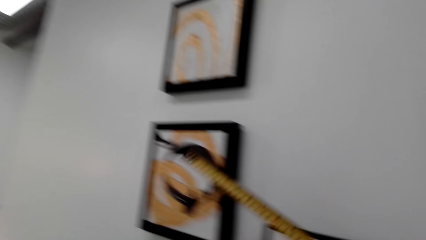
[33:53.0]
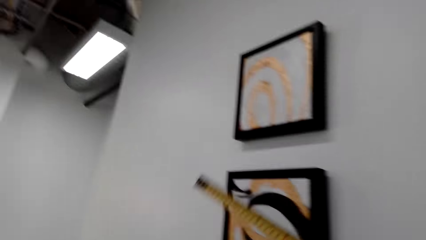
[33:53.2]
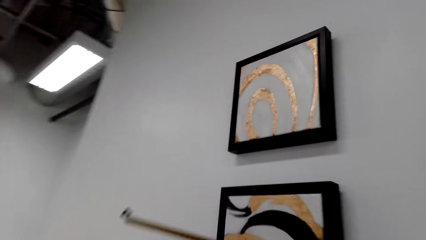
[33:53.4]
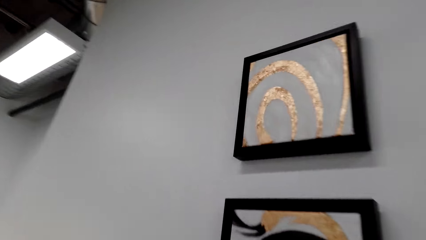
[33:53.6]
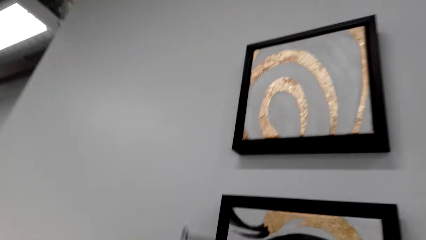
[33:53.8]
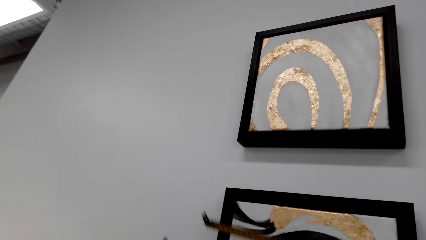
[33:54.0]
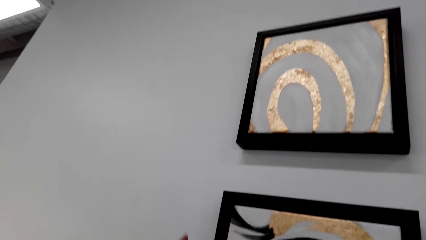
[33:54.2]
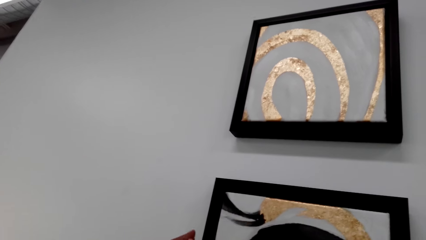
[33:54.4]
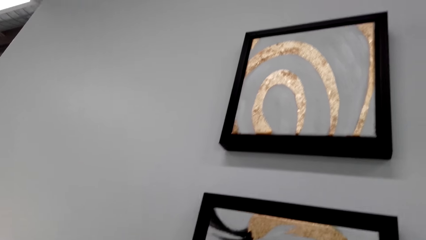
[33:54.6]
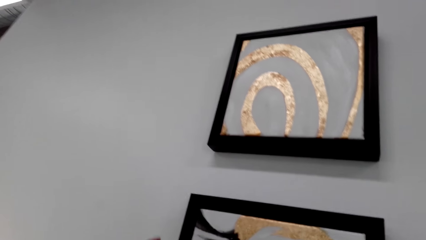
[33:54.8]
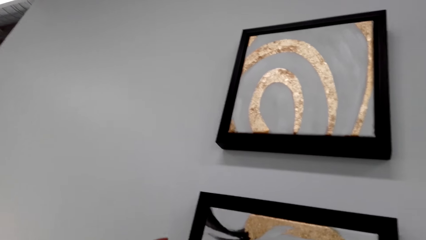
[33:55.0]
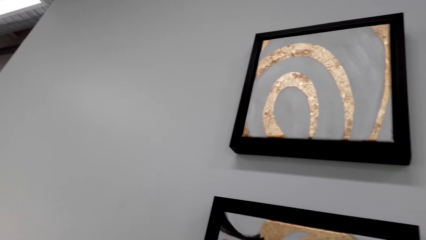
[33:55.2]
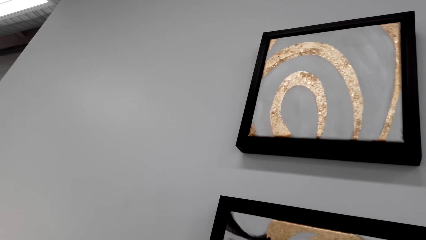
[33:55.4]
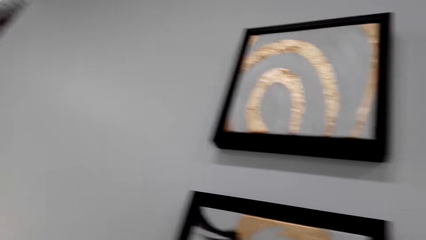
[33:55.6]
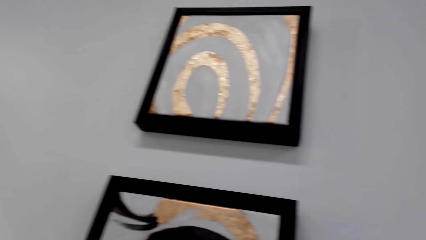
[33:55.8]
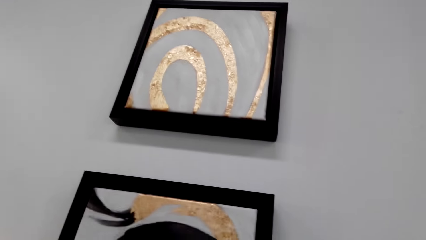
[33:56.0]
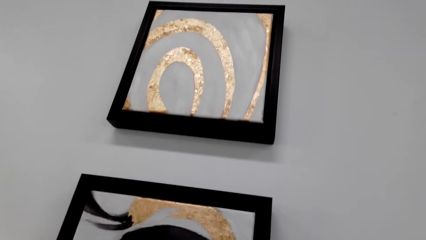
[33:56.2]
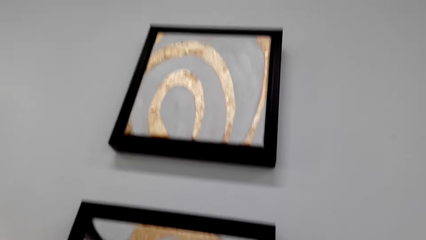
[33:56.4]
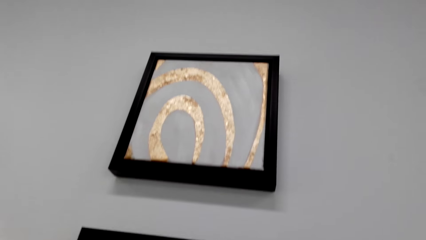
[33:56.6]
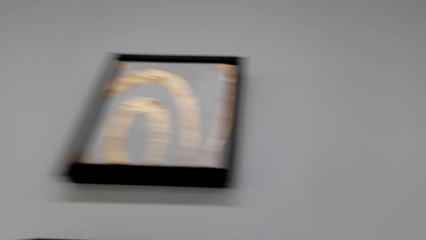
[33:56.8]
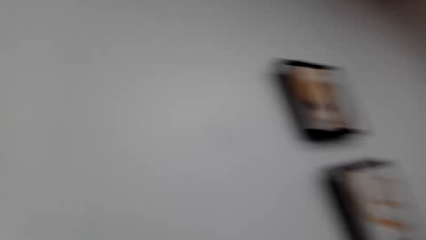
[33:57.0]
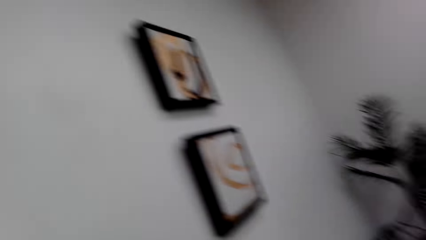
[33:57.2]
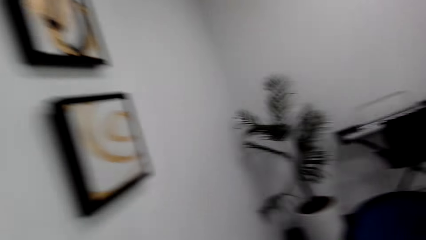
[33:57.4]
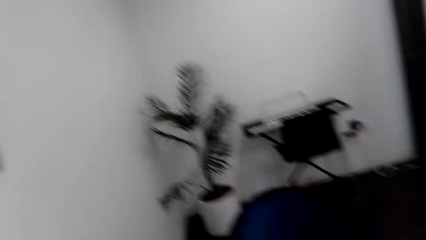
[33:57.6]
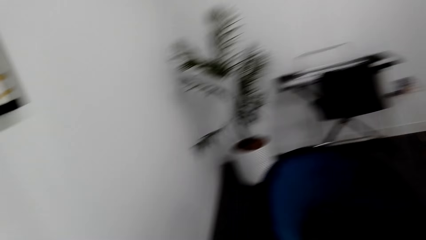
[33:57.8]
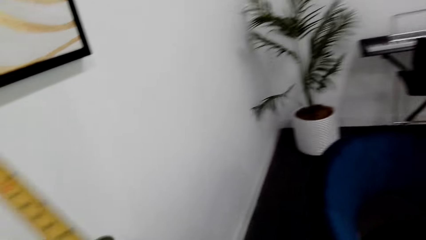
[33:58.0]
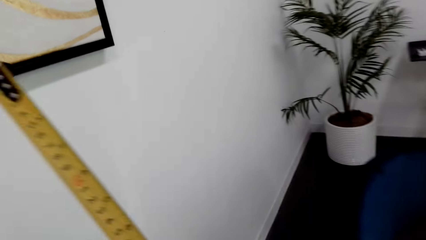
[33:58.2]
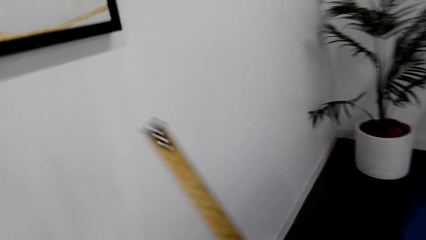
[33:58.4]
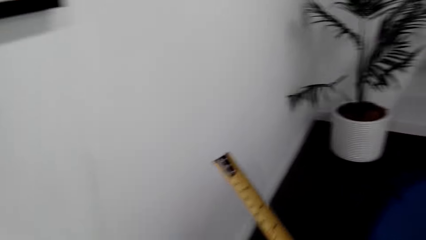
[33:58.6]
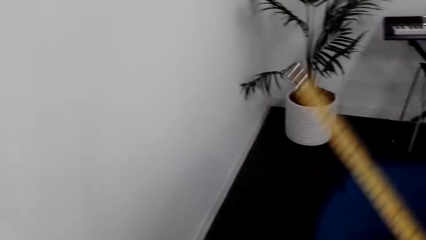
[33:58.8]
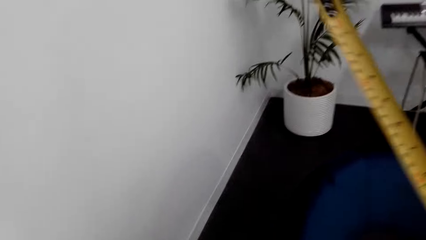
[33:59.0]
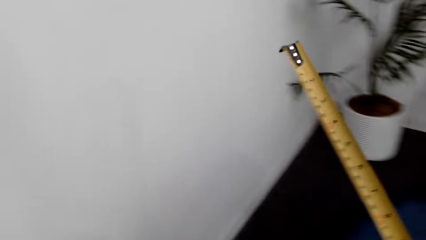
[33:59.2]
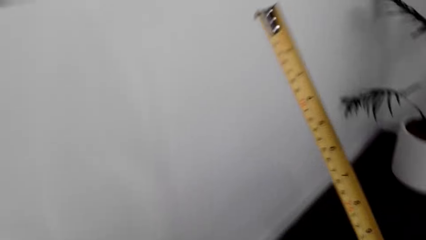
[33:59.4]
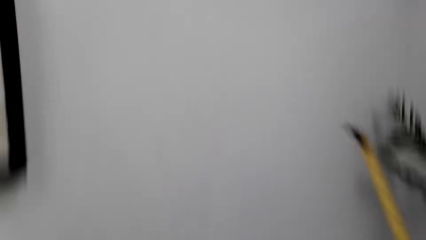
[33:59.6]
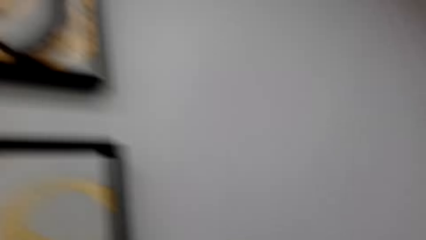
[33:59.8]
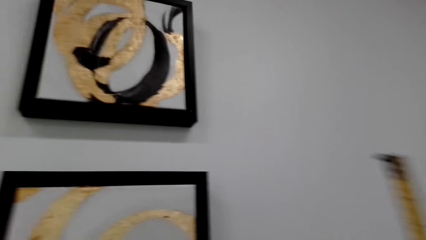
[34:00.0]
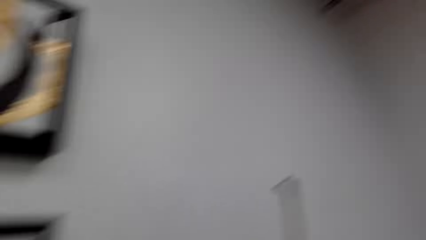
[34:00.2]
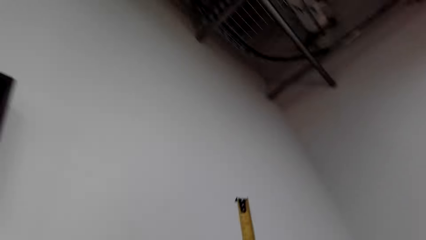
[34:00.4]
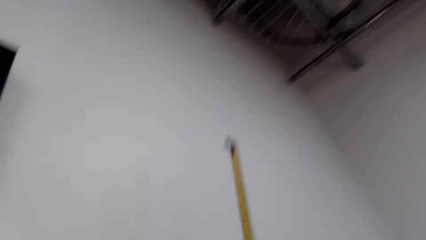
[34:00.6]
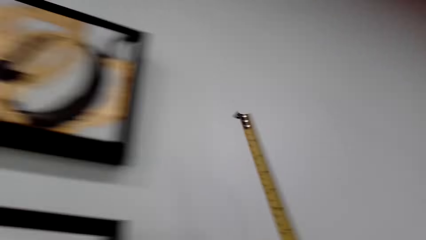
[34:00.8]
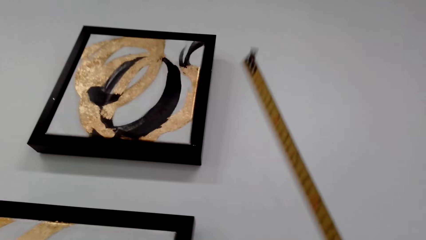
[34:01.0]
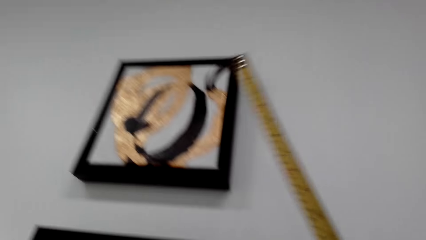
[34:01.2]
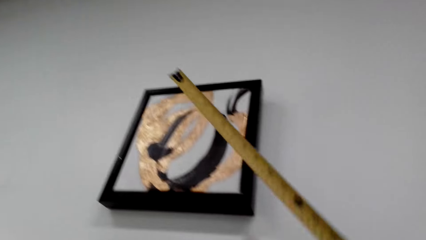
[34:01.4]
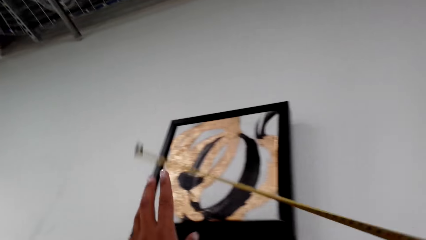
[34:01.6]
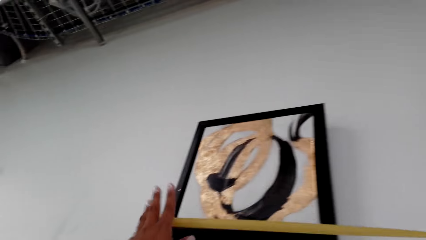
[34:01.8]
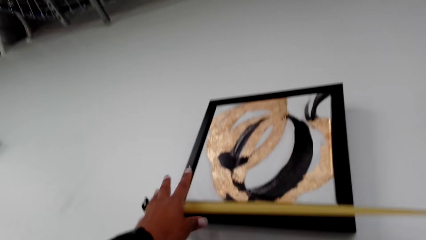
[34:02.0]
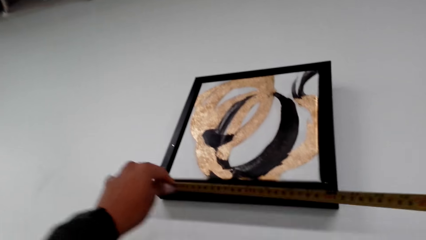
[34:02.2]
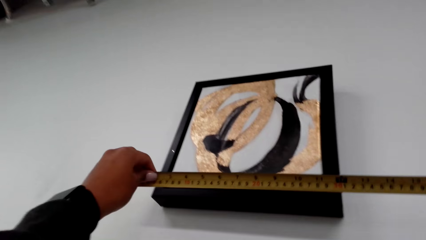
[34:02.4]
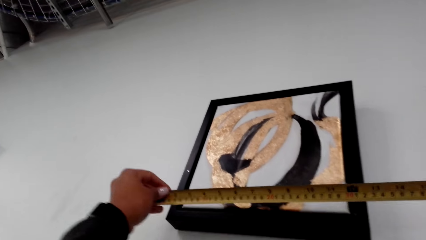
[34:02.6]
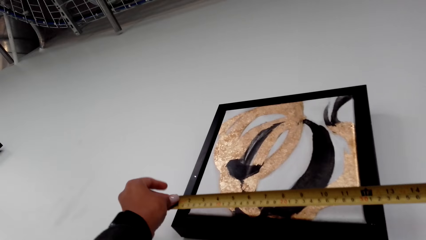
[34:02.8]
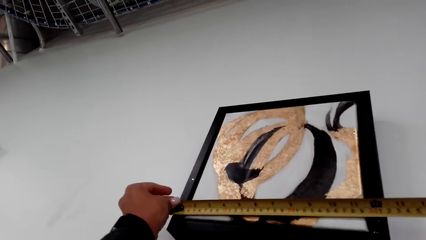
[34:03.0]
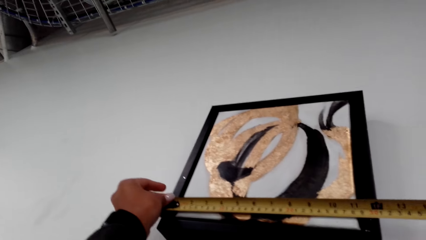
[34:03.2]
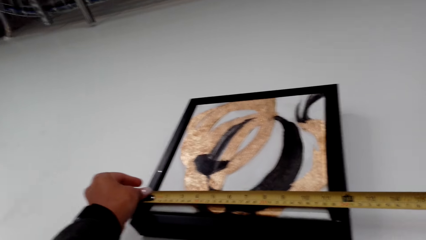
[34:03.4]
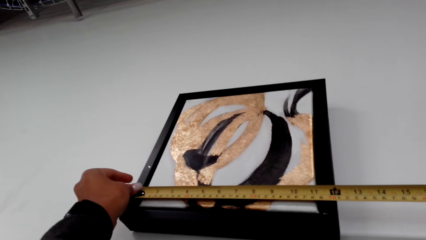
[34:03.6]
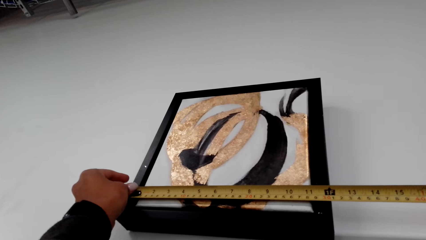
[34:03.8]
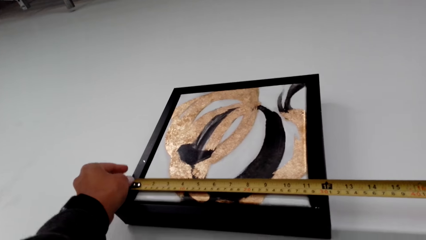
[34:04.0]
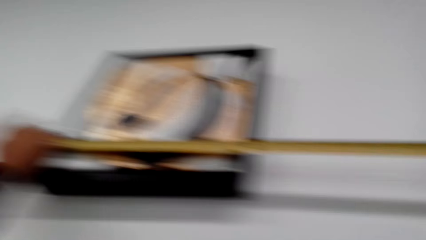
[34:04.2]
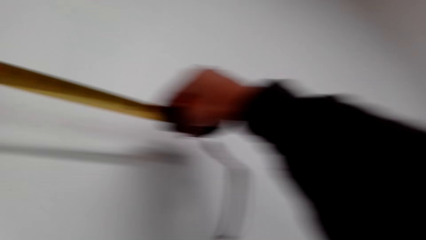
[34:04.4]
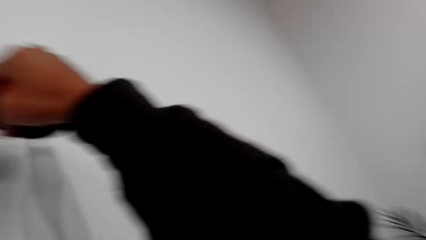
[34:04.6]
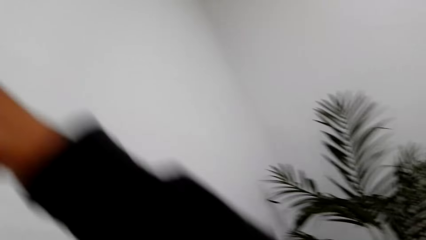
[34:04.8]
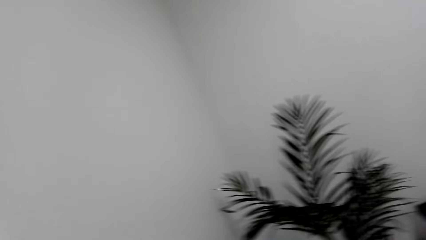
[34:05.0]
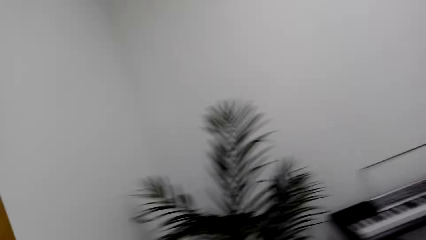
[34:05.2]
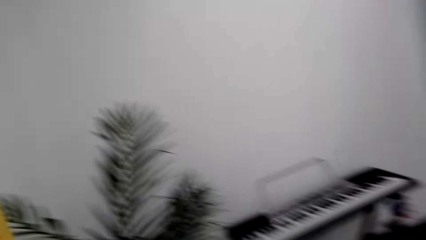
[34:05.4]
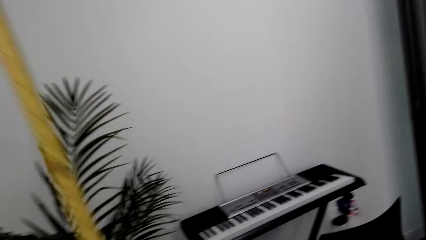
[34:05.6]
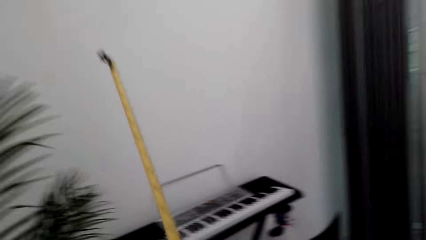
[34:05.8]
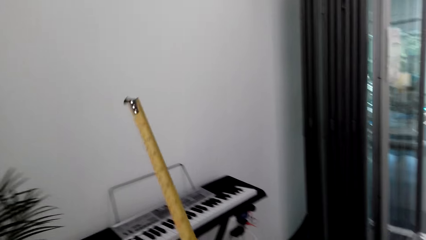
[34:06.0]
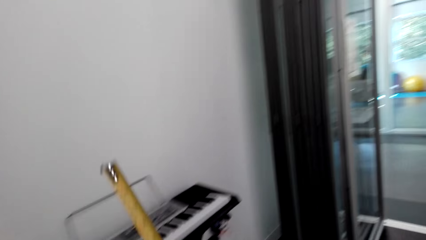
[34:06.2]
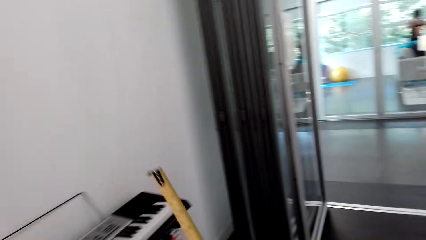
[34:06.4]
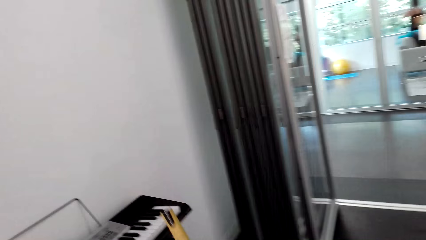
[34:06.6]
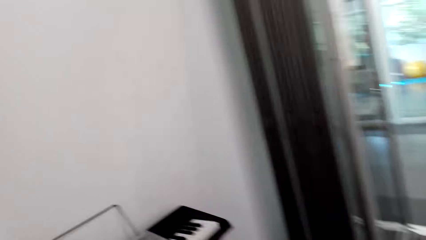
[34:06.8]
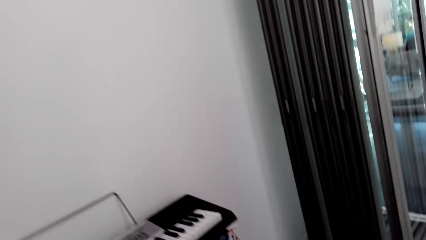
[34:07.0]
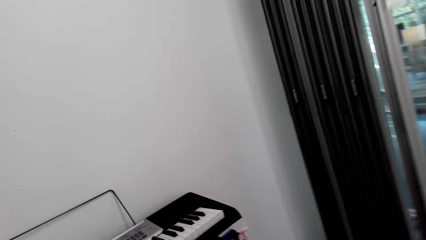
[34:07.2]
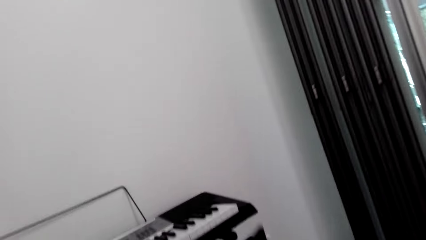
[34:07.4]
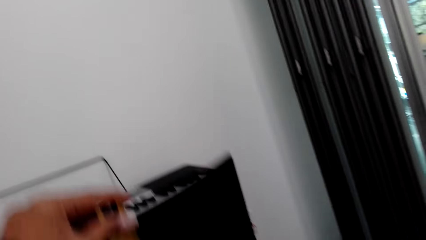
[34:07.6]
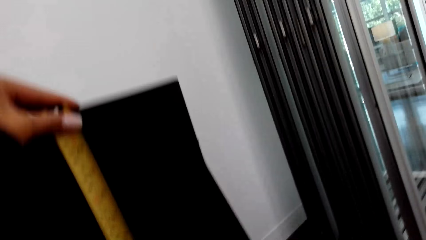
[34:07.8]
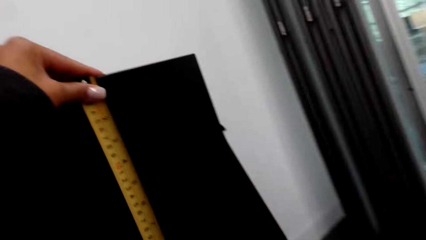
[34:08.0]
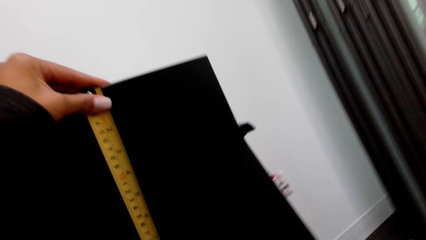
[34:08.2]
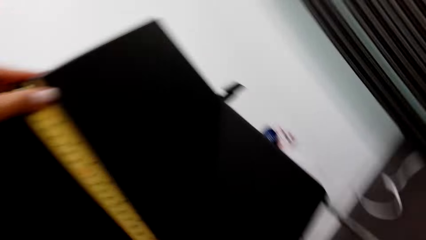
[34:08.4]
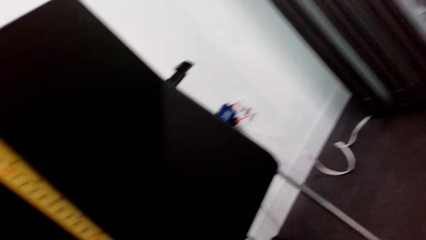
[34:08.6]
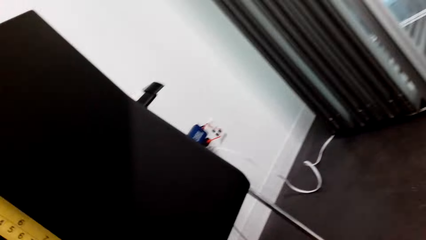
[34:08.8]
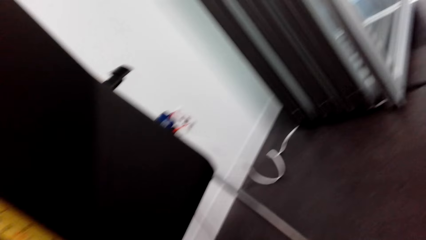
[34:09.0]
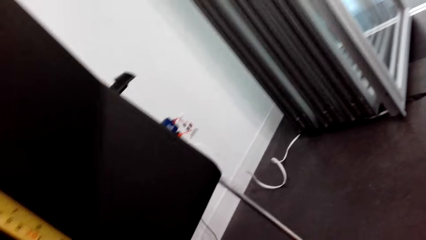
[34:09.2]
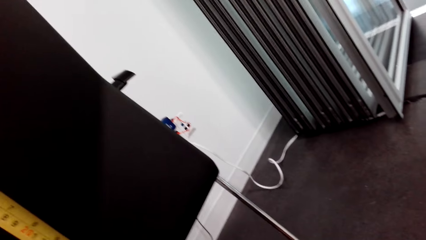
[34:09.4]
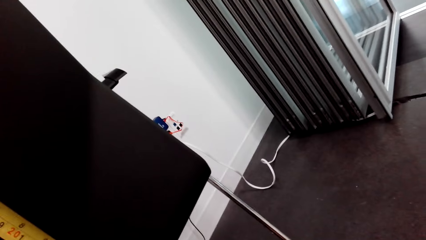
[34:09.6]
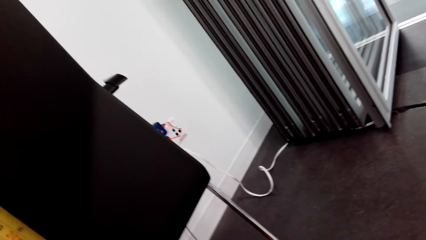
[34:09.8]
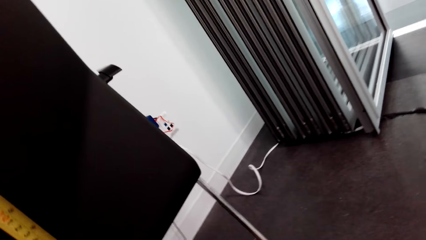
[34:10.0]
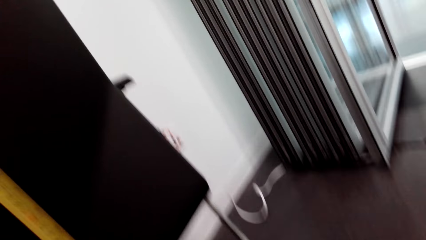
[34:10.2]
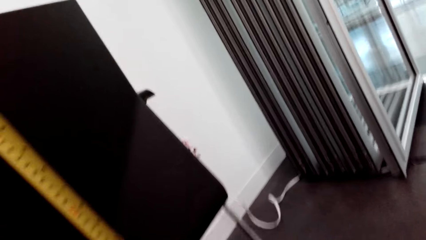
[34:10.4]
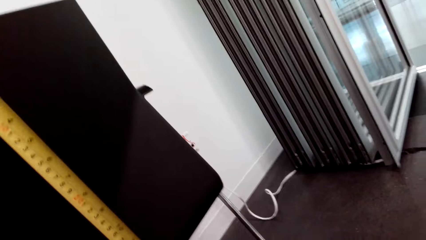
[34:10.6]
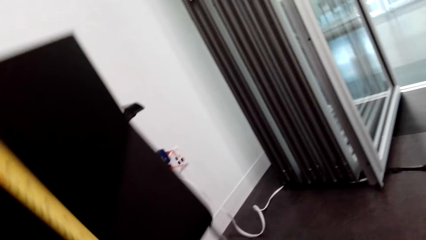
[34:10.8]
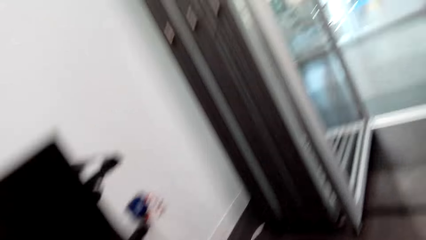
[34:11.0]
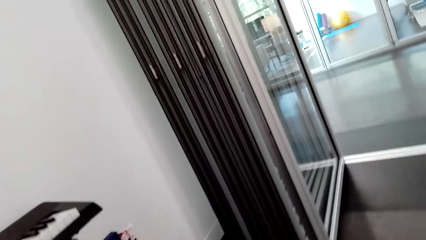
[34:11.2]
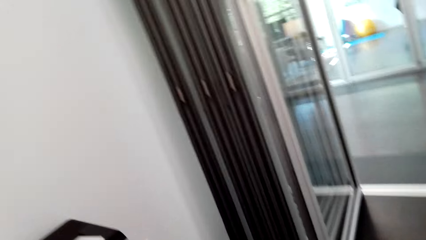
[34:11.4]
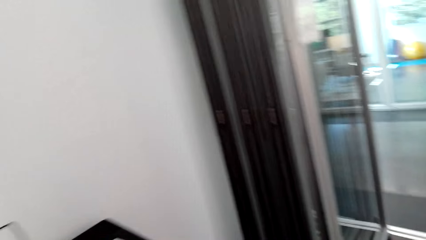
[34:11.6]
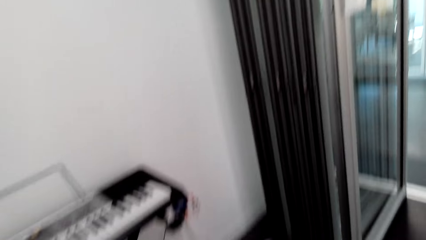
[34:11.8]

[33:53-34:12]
The camera wearer walks around the house. They measure on the art with a tape measure. They dialogue with a person. They walk around the house. They measure the piano or seat using the tape measure.
